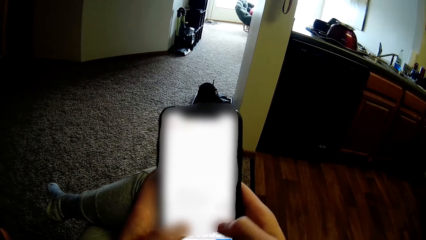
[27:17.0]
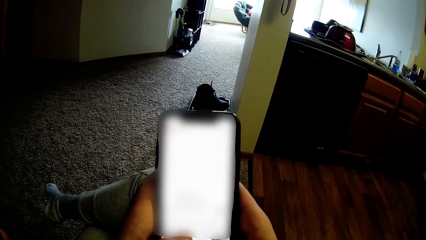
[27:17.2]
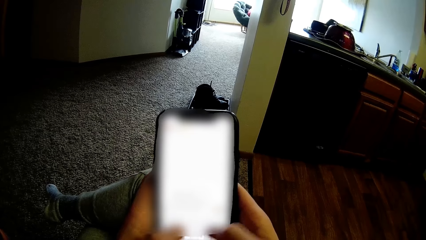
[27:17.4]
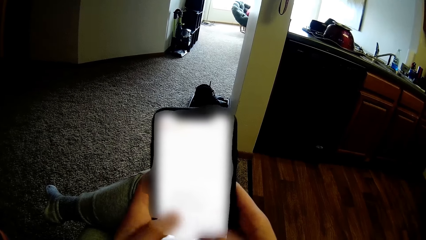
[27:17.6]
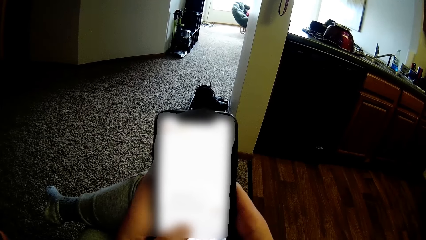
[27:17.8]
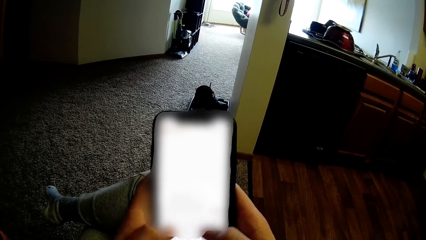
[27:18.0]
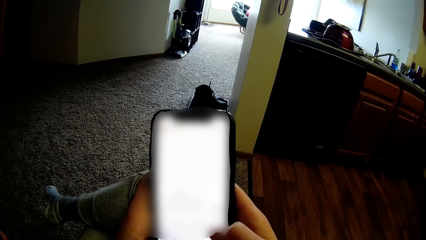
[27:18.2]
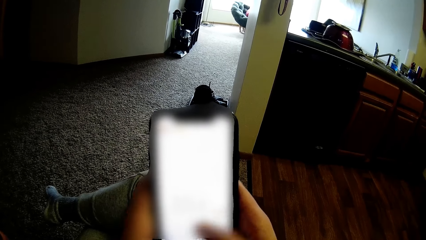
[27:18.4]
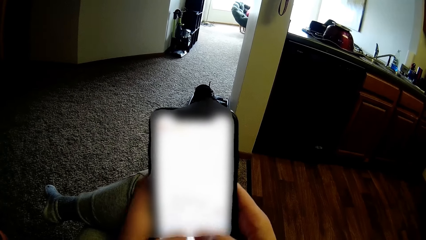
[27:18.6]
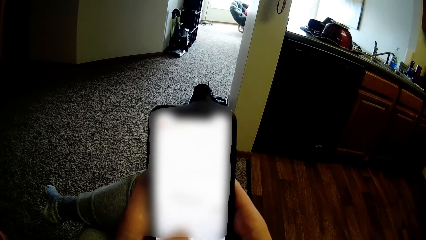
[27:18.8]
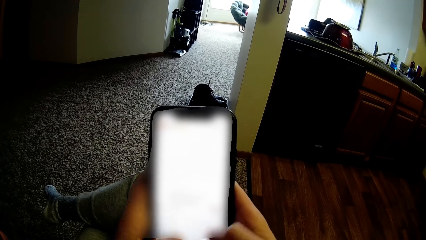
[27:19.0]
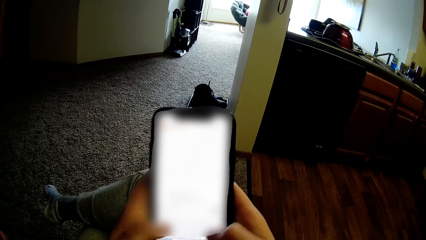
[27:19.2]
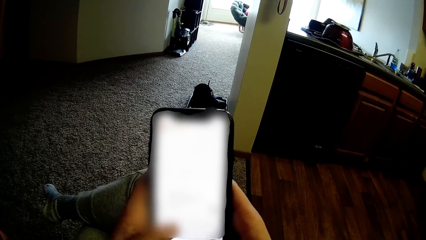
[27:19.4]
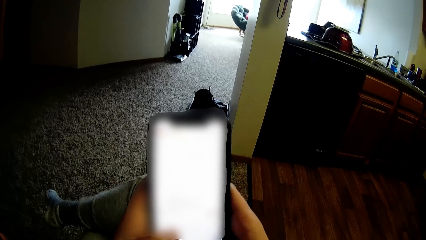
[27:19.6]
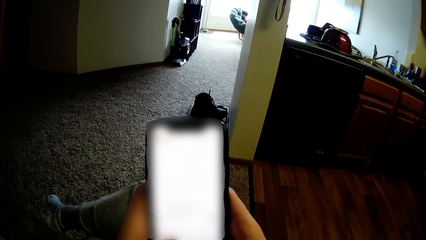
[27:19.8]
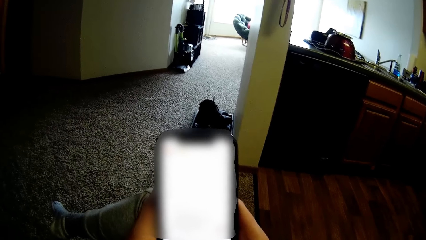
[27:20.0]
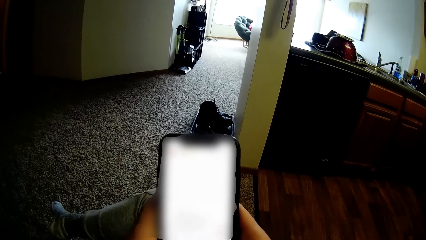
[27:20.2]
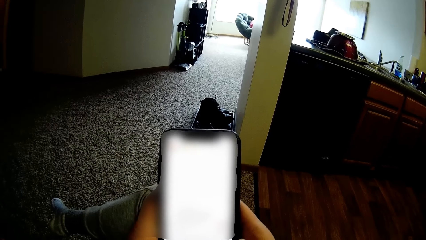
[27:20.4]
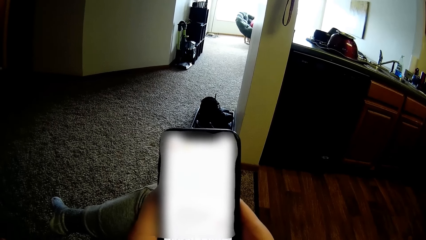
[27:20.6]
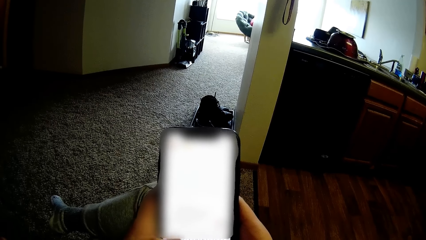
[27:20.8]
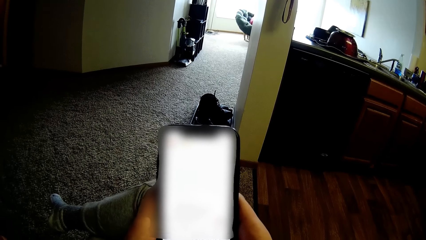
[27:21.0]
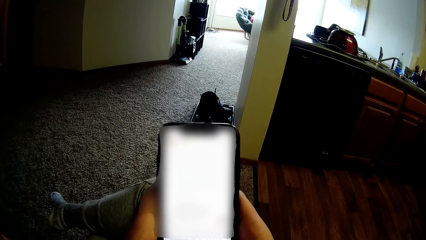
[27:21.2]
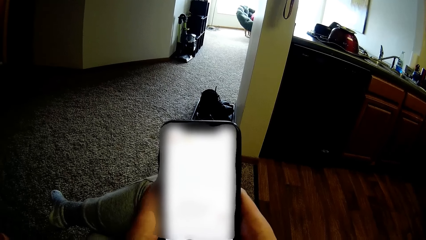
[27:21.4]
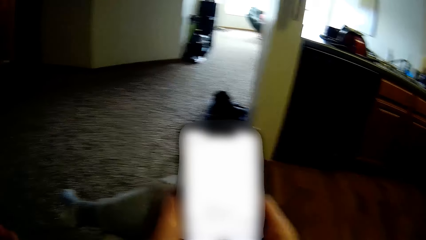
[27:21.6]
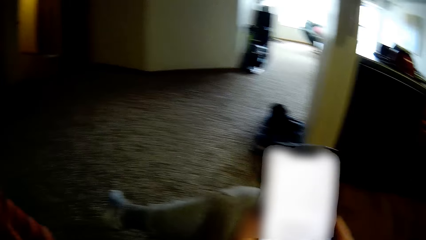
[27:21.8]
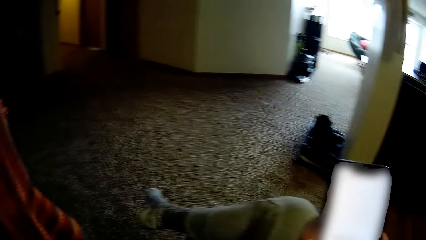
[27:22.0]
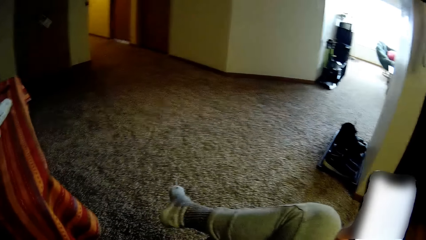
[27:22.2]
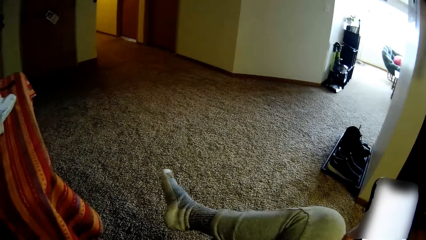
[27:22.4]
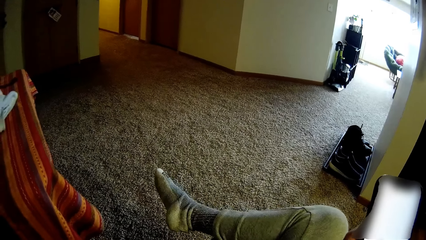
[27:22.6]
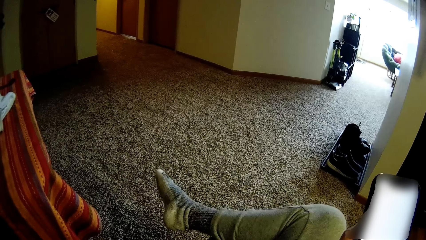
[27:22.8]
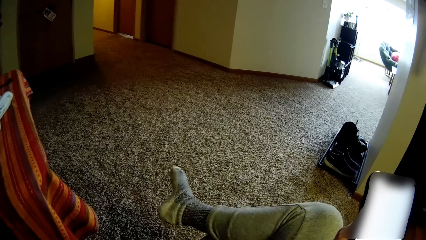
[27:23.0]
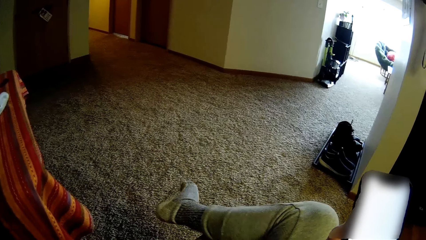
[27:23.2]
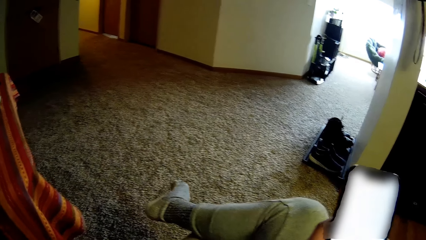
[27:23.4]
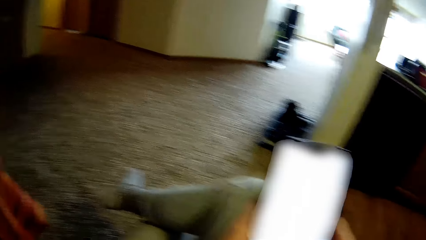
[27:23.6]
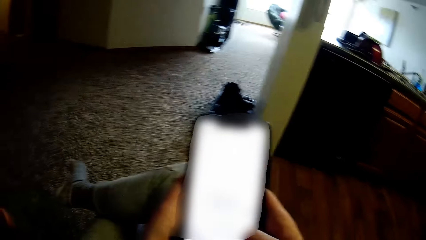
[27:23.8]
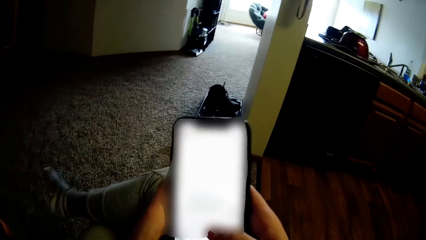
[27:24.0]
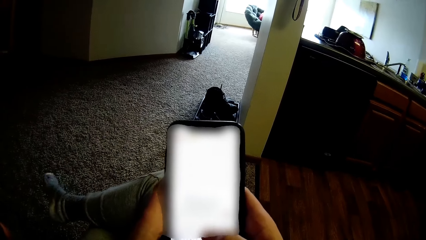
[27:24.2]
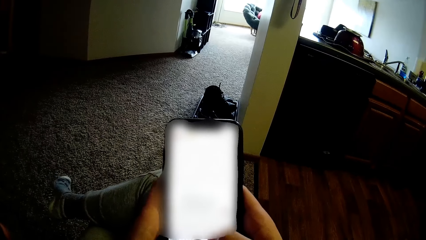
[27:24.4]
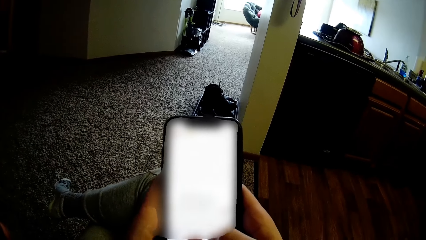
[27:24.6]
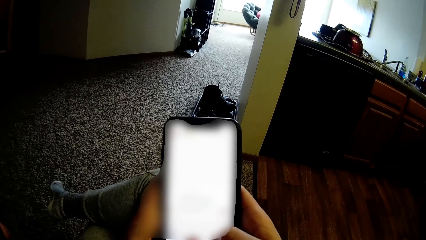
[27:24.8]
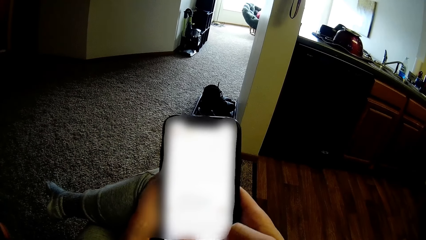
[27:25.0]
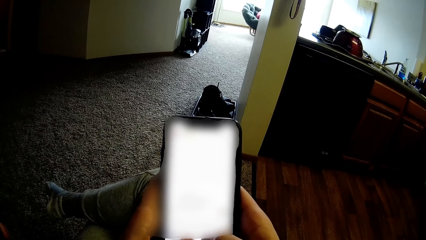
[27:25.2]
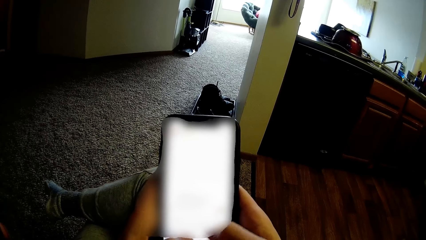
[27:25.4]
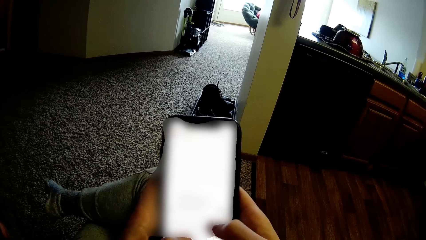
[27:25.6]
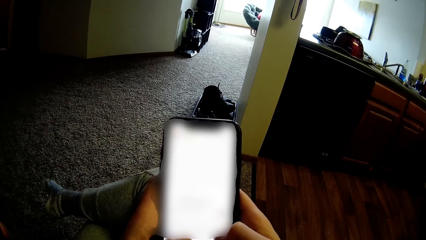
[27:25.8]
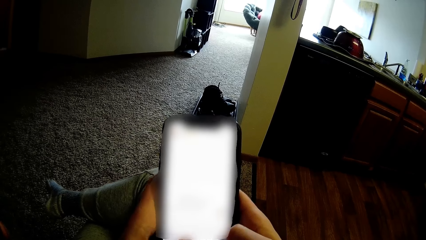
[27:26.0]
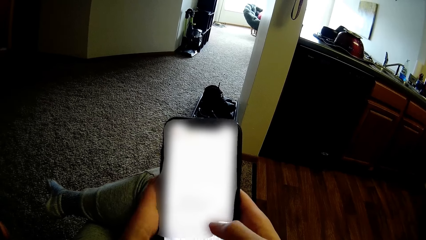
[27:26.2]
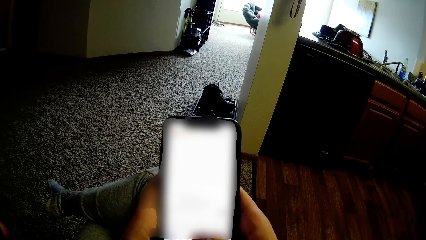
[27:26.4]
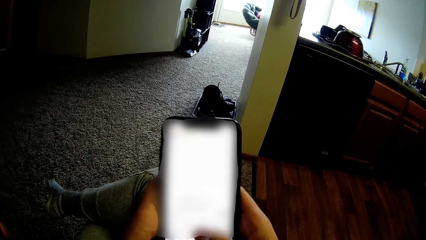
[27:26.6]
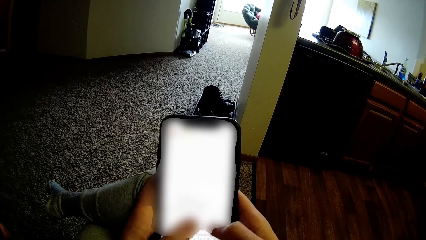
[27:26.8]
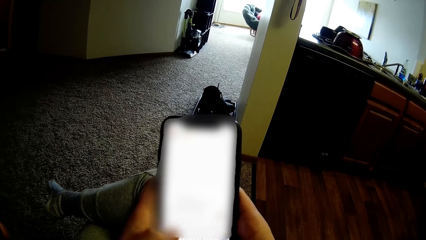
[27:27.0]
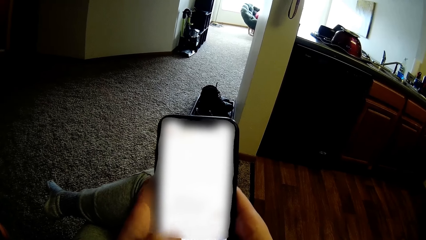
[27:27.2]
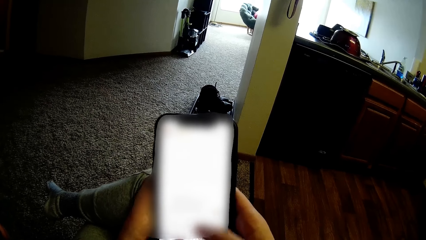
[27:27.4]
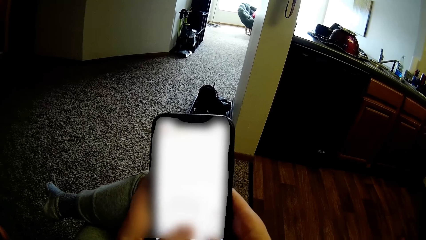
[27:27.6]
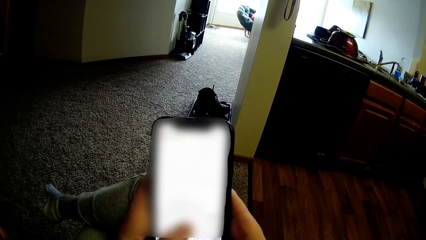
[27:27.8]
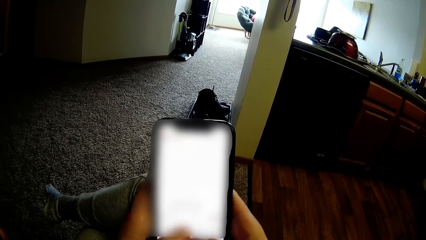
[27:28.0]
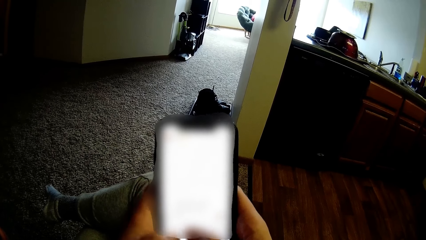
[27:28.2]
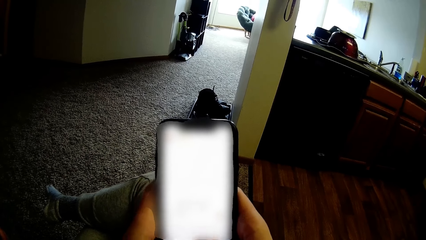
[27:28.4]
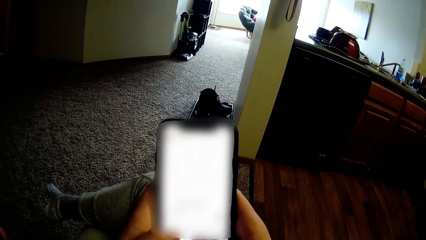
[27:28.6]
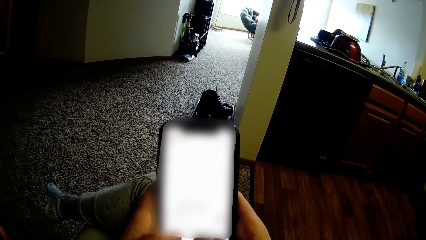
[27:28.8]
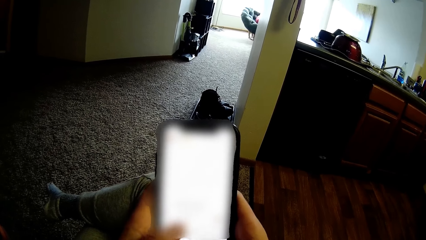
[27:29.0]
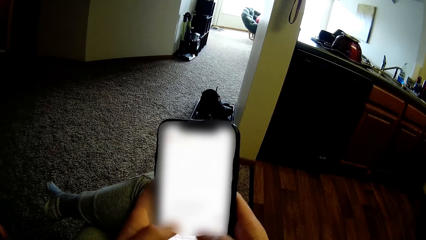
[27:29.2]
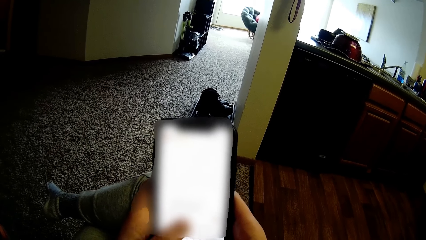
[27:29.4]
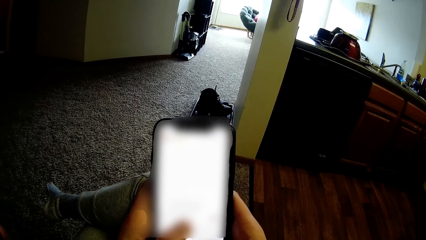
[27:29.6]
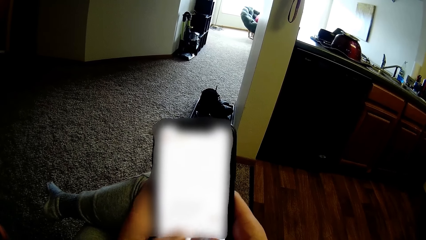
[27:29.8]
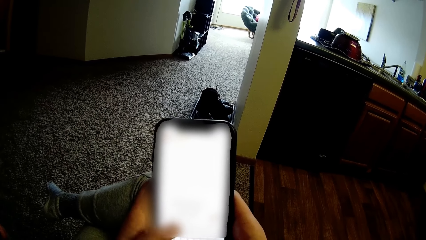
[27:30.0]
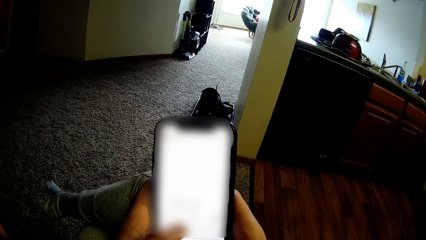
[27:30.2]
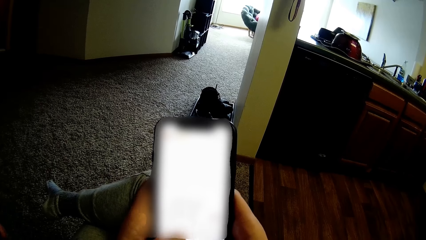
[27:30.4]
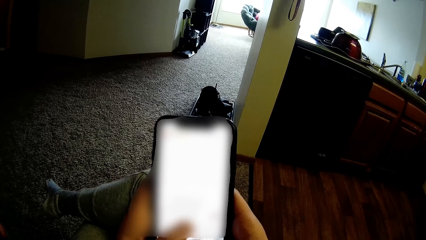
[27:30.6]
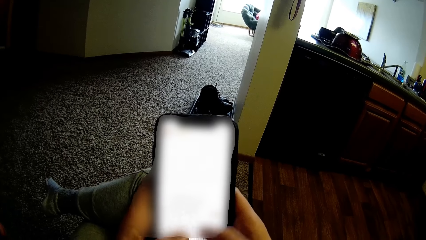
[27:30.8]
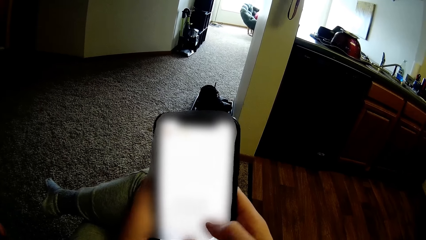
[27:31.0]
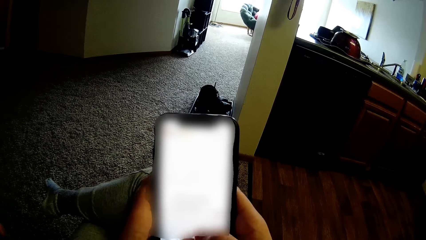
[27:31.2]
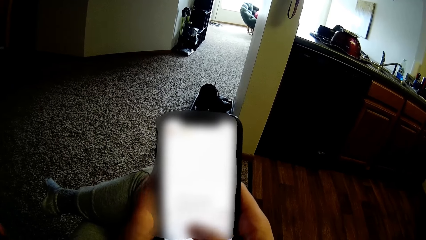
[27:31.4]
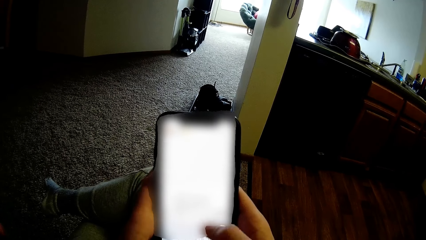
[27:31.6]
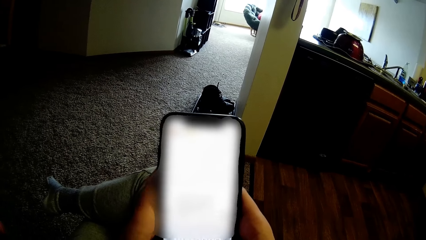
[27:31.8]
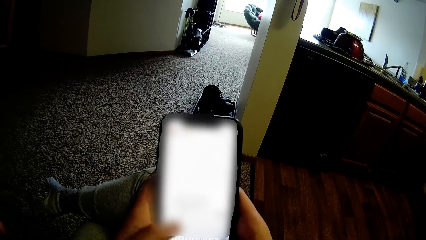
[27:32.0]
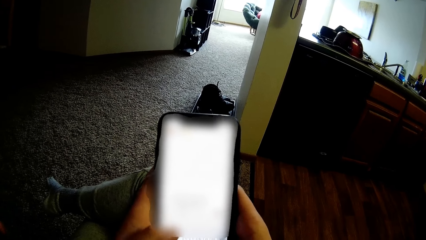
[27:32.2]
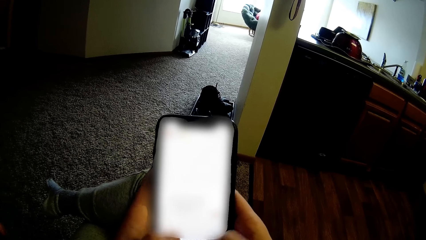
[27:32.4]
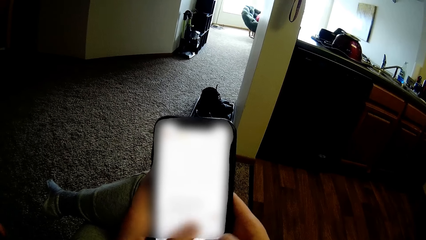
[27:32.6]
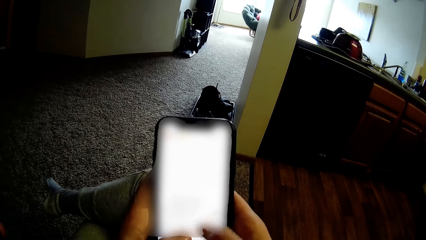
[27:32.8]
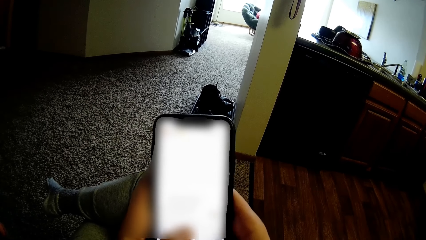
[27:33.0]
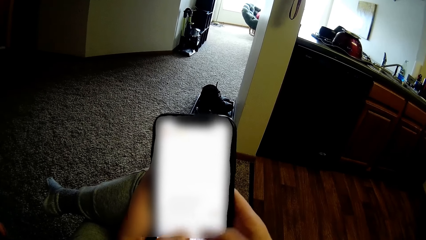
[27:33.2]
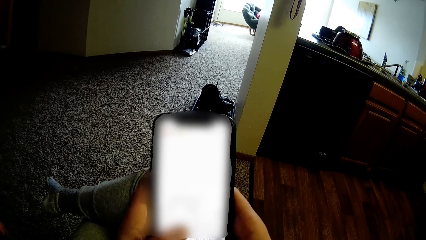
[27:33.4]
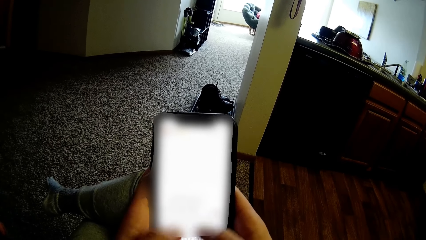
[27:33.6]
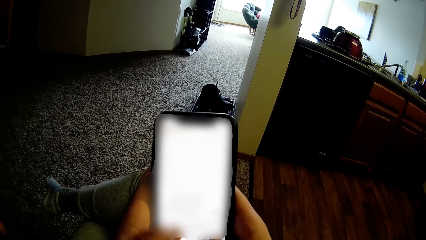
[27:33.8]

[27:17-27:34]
The camera wearer uses the phone. She uses the phone repeatedly. She wiggles her right foot. She looks around. She twists her toes. She uses the phone. She uses the phone repeatedly.
